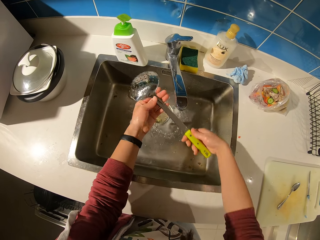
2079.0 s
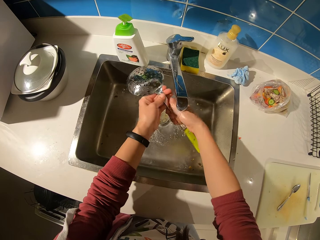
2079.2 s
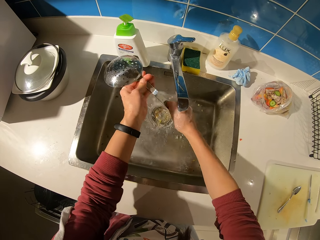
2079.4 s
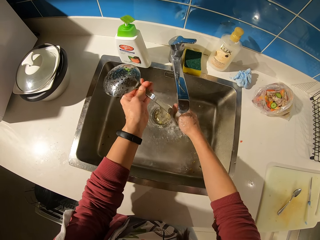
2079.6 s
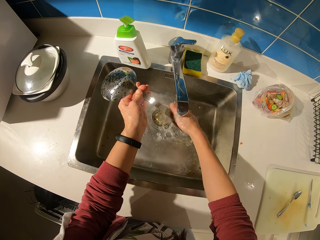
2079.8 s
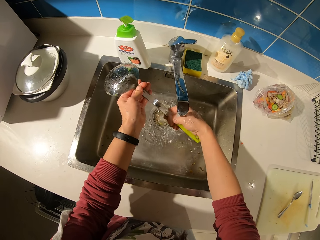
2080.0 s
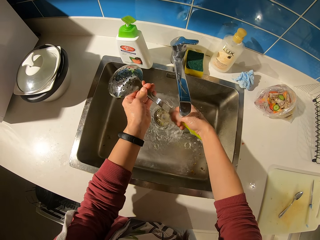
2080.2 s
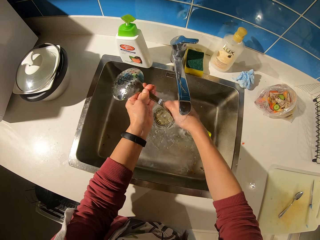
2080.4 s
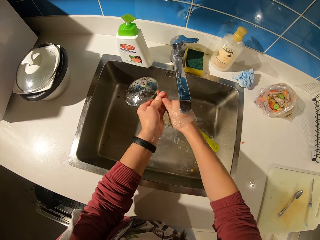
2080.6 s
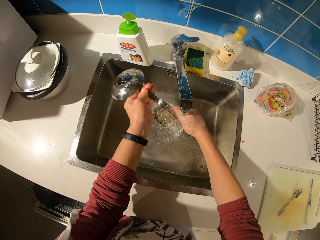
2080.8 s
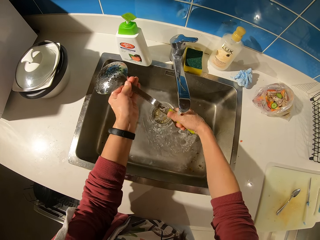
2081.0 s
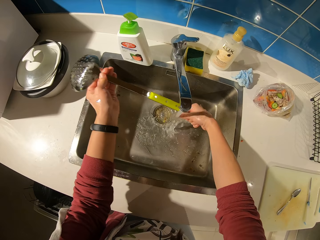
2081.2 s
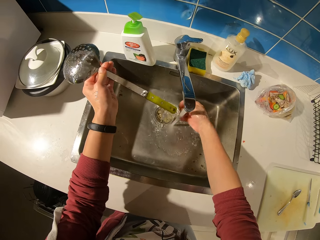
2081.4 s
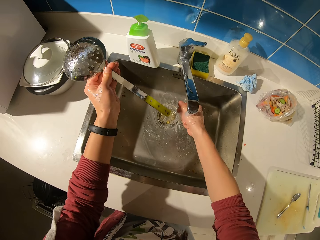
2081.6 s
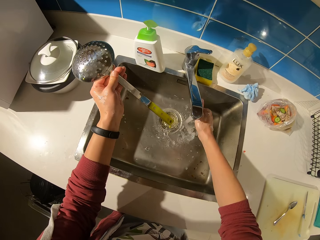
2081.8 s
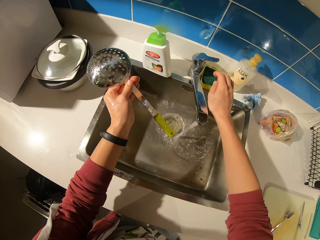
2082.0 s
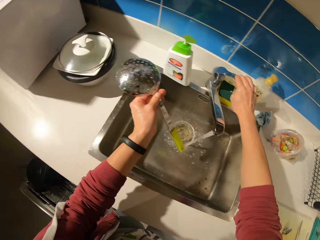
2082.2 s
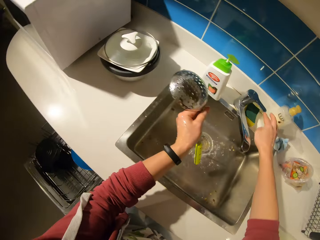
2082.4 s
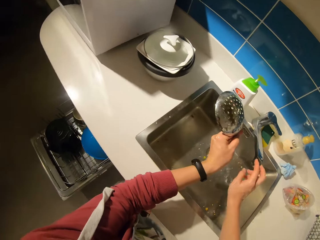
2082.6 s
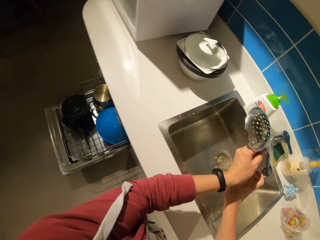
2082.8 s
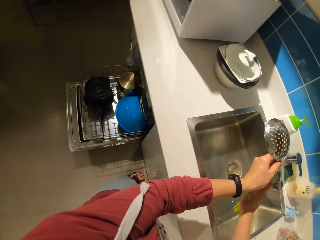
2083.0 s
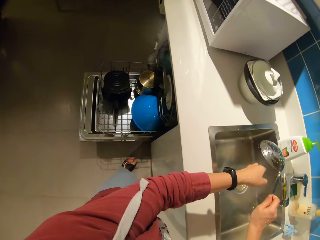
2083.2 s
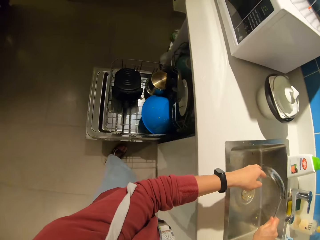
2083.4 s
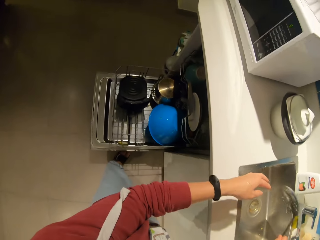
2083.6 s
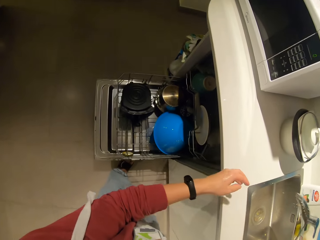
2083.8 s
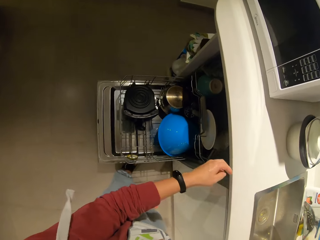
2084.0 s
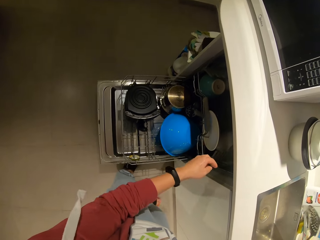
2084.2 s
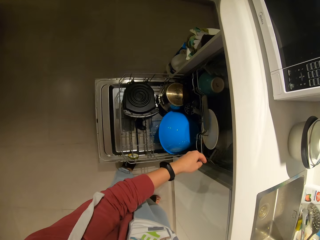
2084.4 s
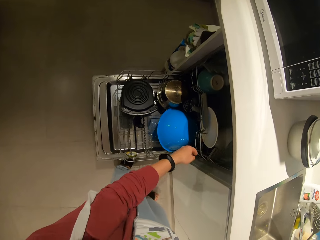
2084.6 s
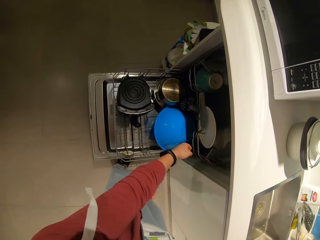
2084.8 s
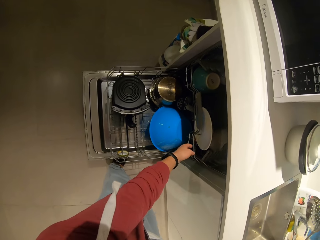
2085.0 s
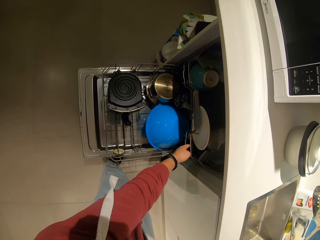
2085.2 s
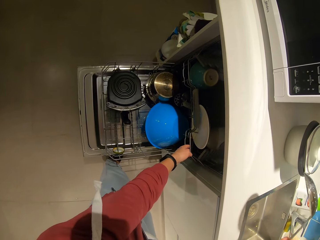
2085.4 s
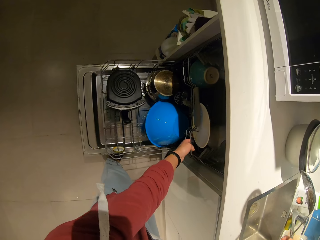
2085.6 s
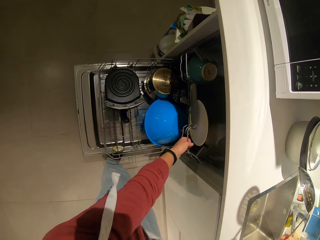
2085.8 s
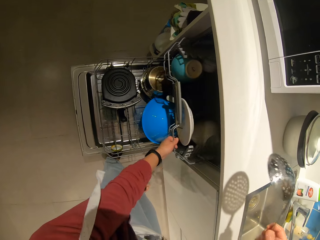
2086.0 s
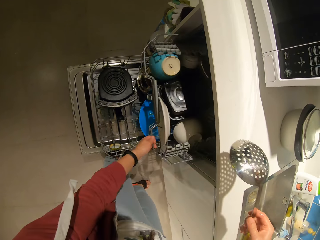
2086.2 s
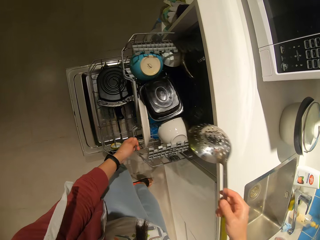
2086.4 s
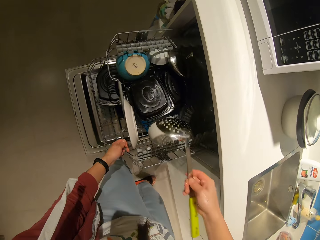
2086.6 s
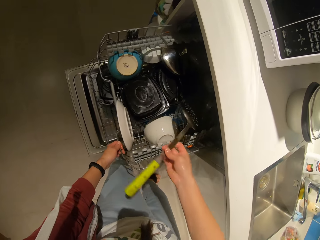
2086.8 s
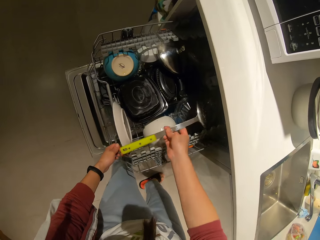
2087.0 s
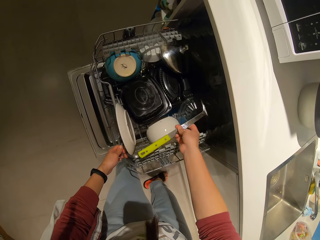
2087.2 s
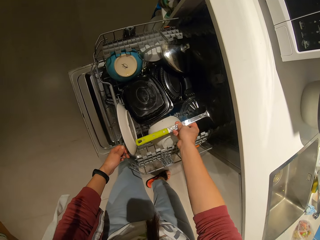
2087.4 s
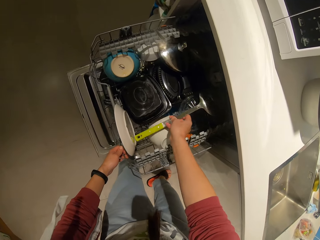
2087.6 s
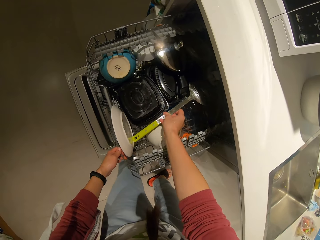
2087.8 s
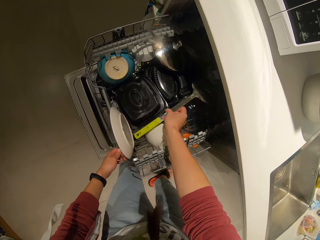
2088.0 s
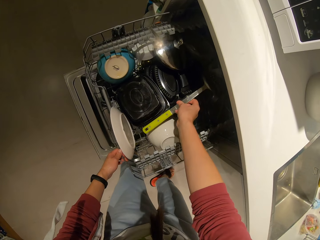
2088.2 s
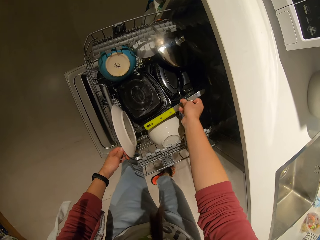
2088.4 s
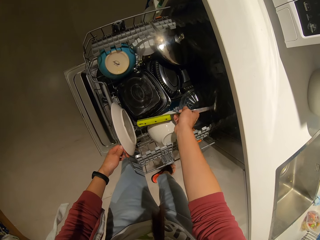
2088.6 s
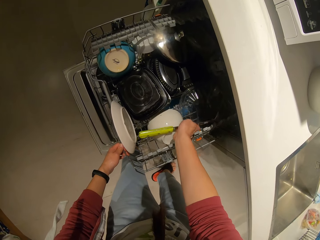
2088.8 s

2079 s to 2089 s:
The camera wearer closes the tap of water. They switch the frying spoon to the other hand. They shake off the frying spoon with a hand. They pull out a tray from the cabinet. They drop the spoon in the cabinet tray.

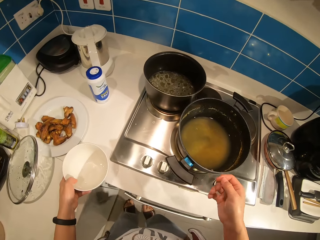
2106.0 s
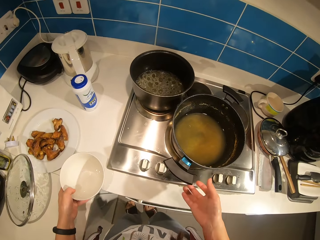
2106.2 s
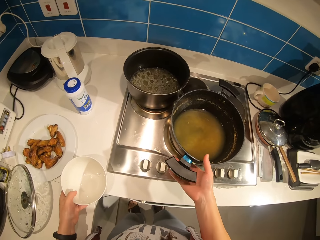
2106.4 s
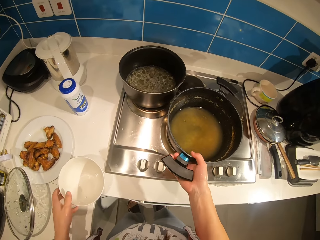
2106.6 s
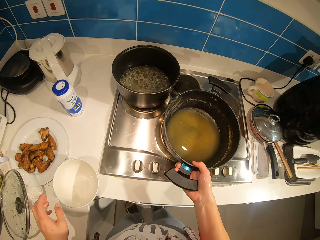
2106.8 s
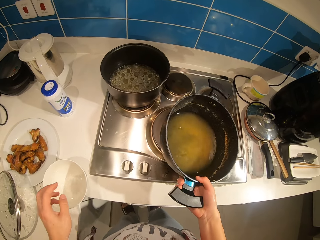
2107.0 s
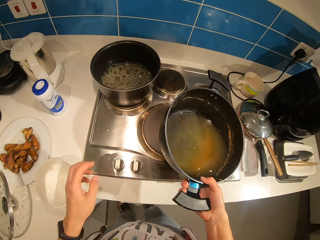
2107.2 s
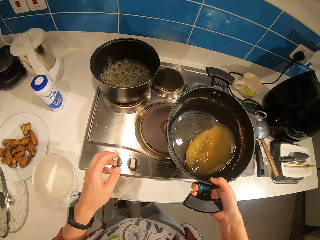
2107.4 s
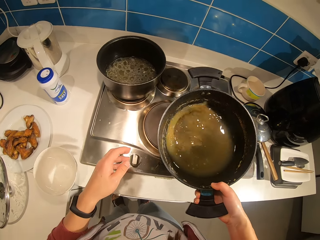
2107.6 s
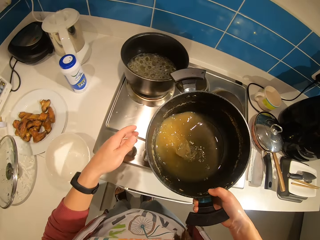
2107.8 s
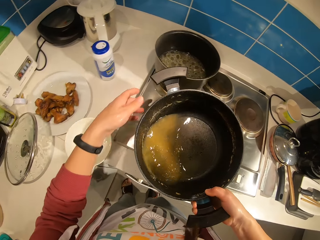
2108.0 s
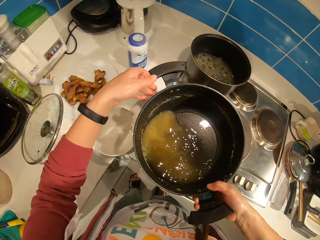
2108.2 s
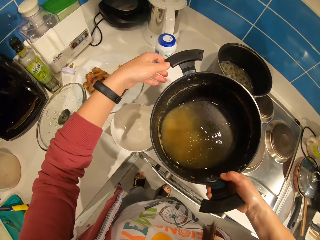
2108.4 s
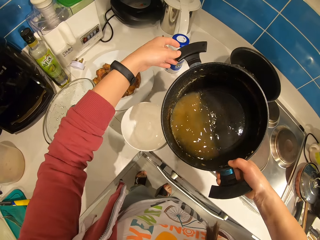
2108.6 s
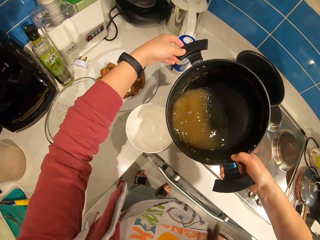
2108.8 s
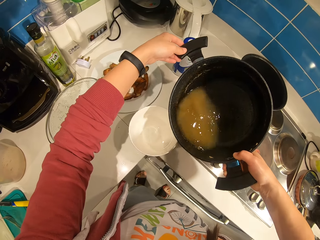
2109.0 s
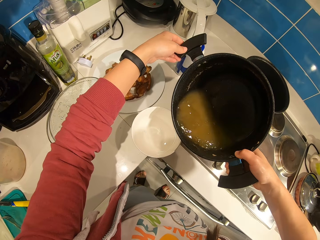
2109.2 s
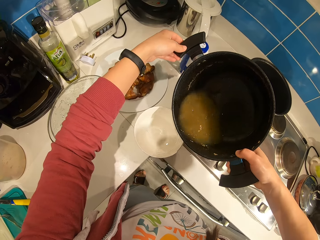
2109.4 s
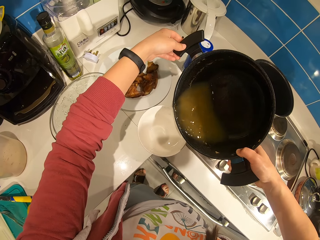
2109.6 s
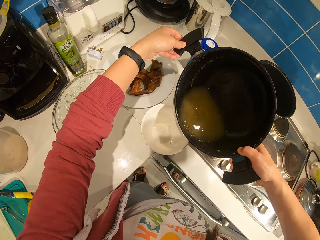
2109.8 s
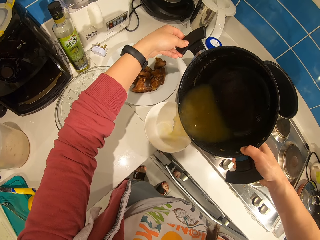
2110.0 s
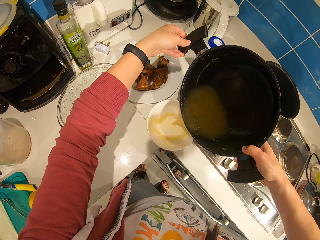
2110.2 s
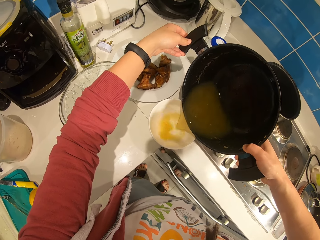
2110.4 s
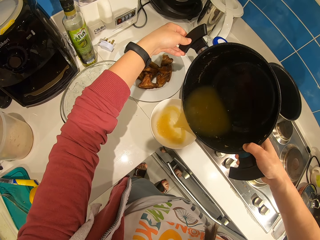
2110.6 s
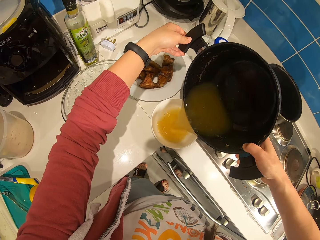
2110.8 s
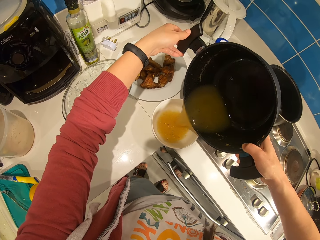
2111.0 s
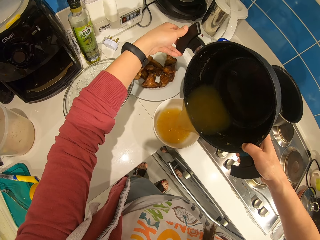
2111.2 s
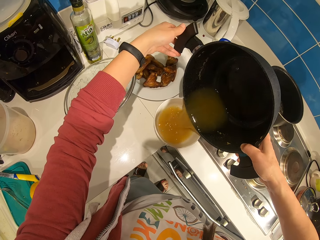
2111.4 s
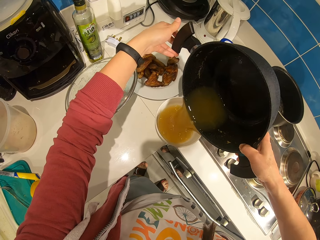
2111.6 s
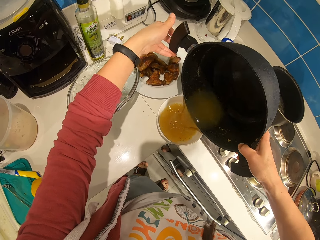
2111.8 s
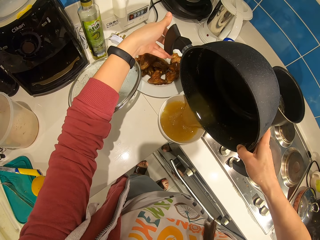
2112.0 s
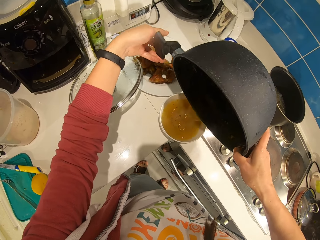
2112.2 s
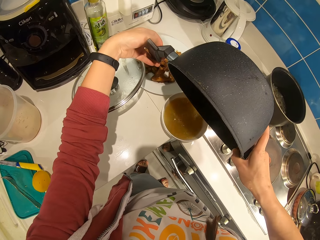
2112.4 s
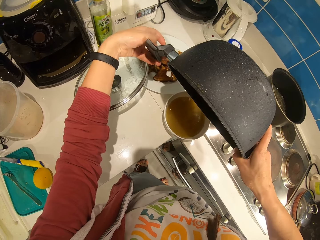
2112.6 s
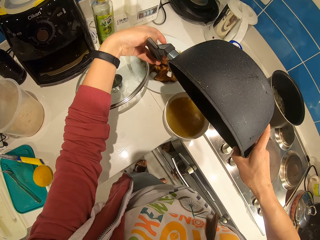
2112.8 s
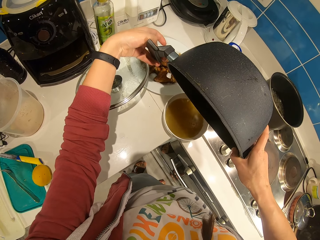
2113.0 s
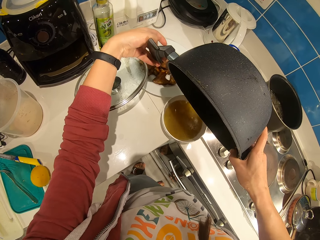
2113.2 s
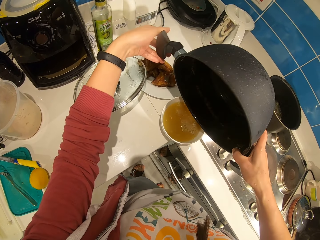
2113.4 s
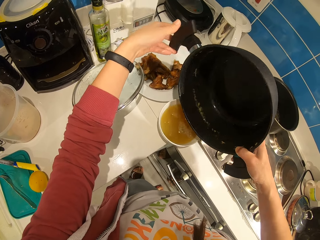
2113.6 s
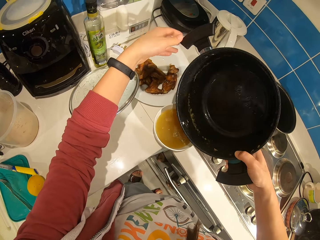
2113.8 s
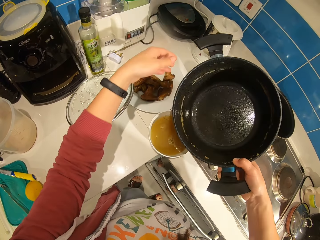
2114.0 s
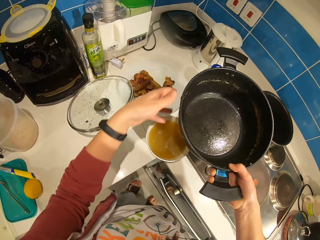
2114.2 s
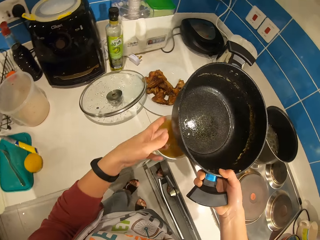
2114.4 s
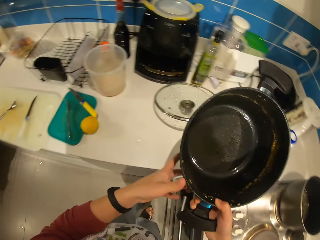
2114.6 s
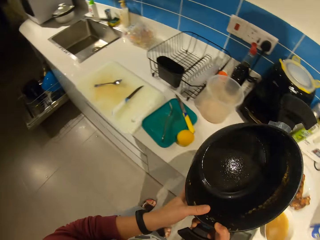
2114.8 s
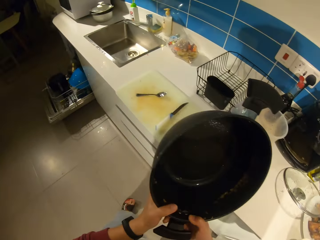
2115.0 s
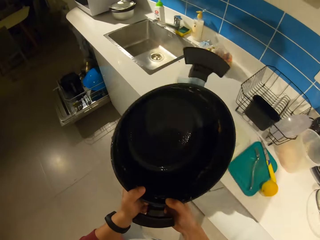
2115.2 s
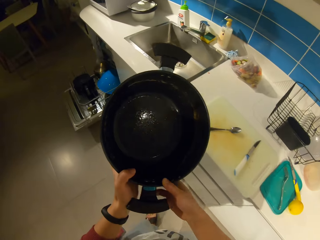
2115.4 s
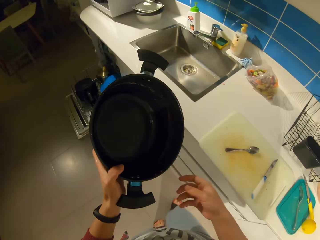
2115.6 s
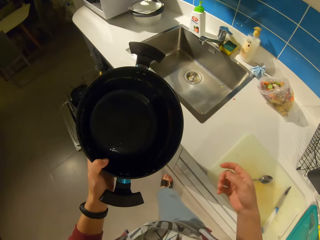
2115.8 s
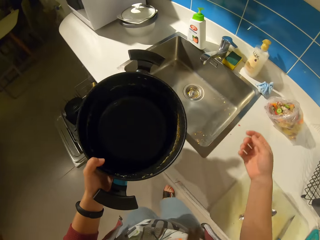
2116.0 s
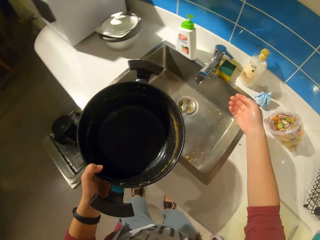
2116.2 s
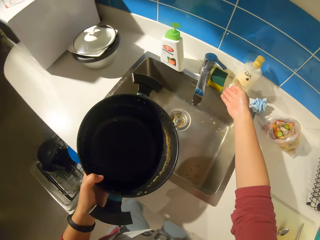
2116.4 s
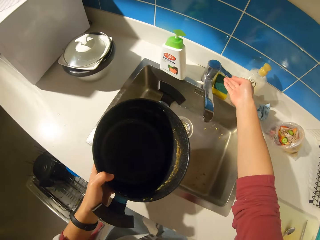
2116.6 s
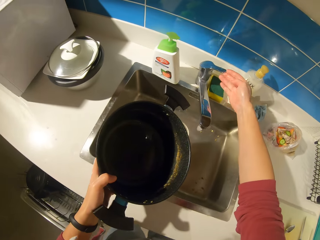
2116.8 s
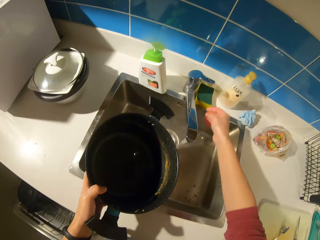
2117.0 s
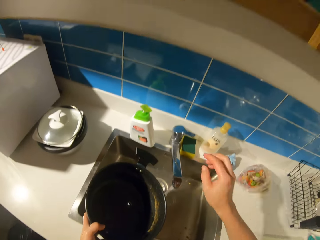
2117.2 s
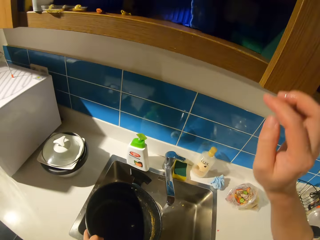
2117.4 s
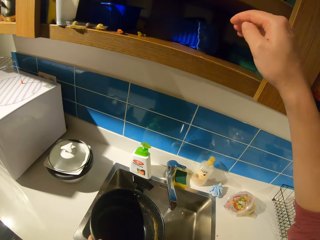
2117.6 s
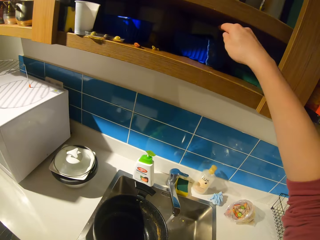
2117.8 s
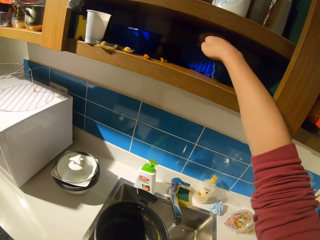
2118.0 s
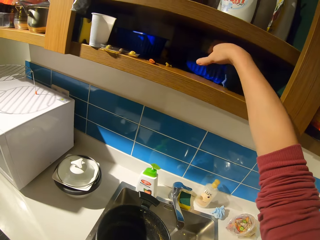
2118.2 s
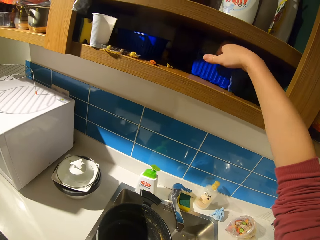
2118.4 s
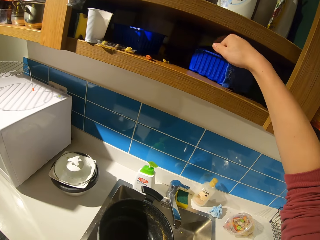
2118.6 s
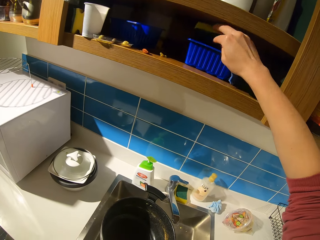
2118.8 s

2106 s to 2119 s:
The camera wearer pours liquid from the pot inside the bowl. They pick up the cooking pot on a gas stove. They hold the cooking pot with hands. They walk. They open the tap of water.
